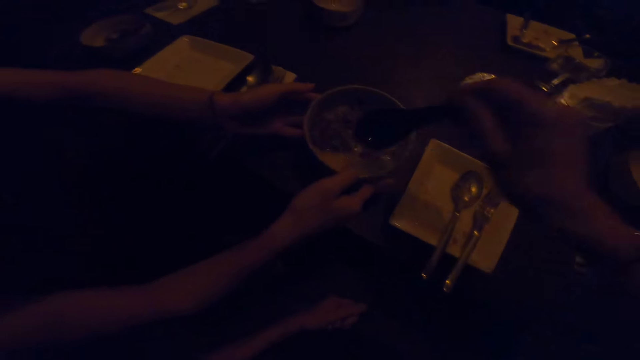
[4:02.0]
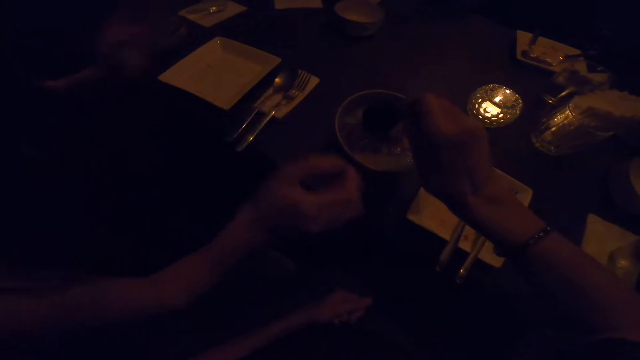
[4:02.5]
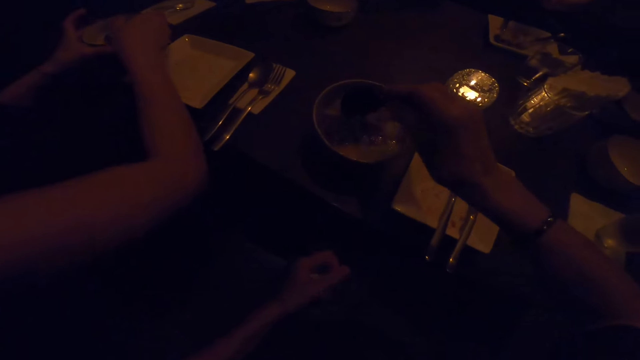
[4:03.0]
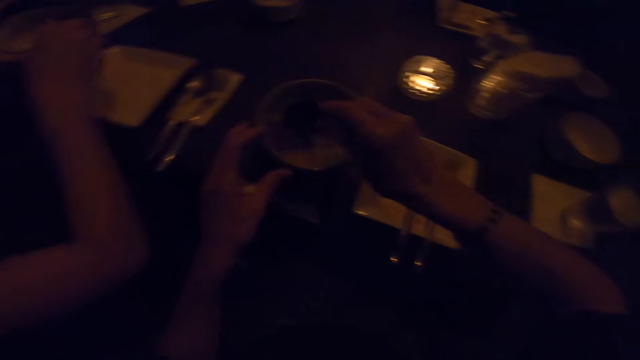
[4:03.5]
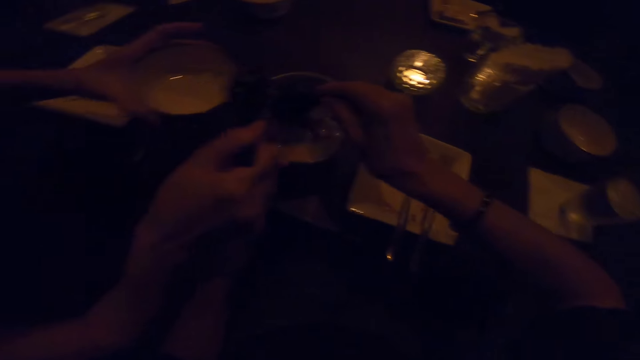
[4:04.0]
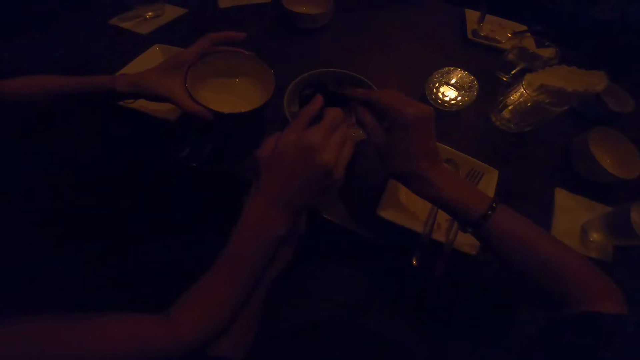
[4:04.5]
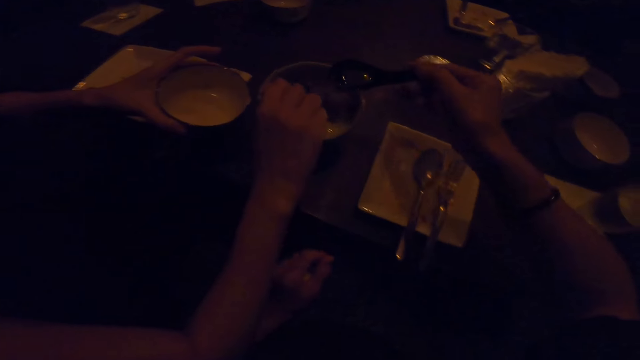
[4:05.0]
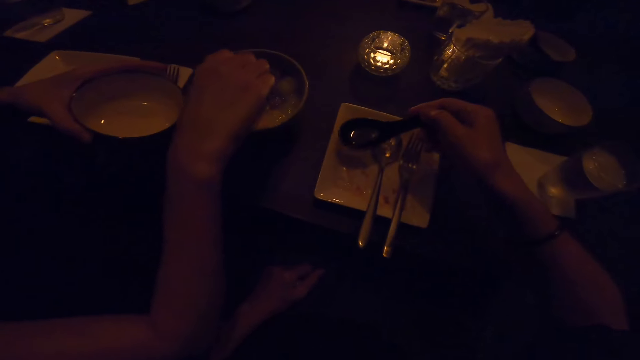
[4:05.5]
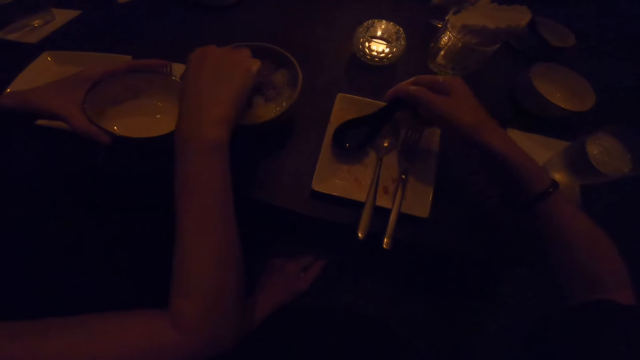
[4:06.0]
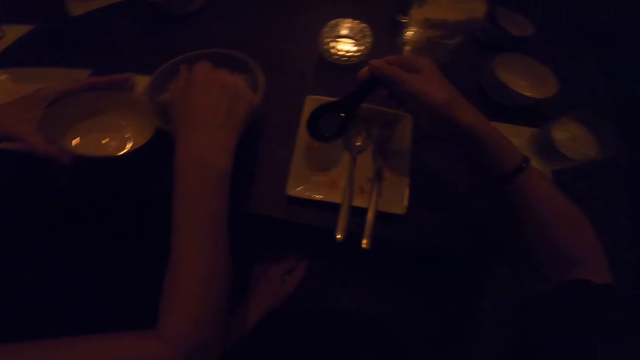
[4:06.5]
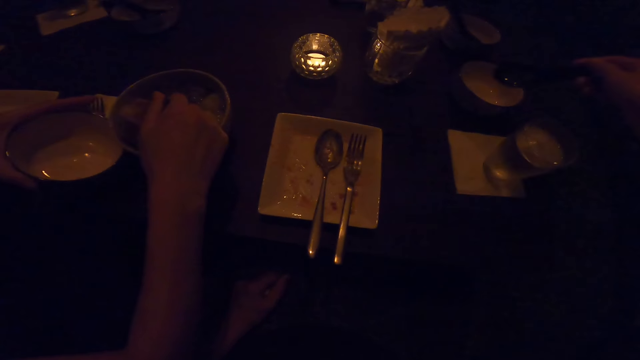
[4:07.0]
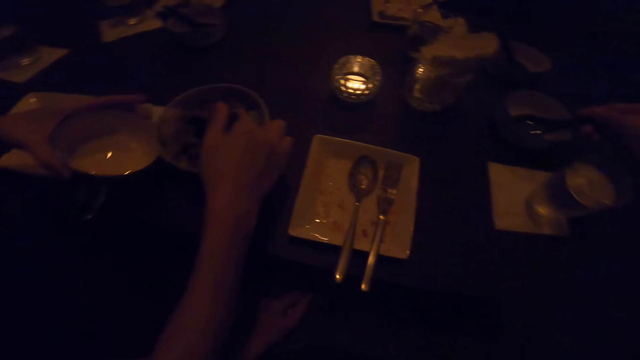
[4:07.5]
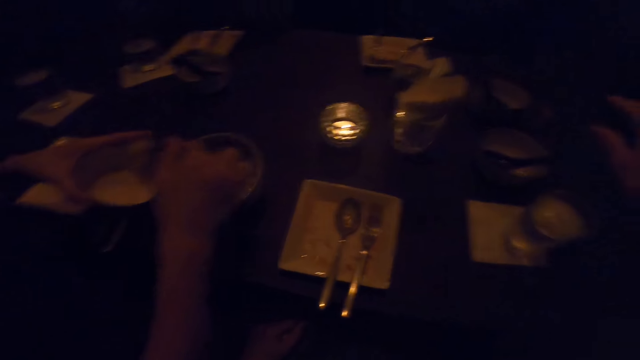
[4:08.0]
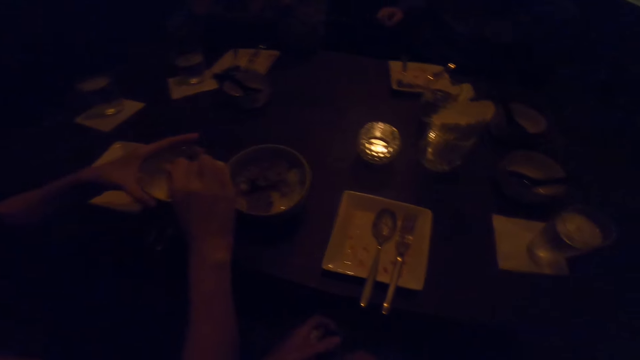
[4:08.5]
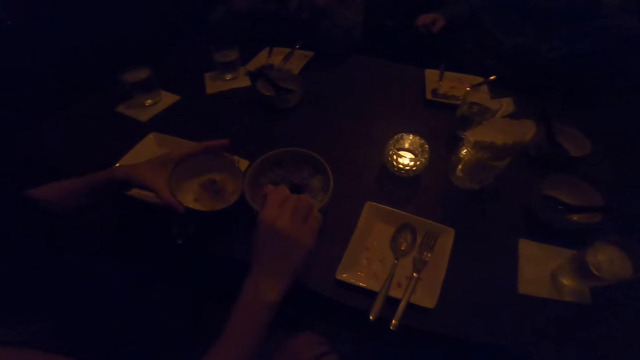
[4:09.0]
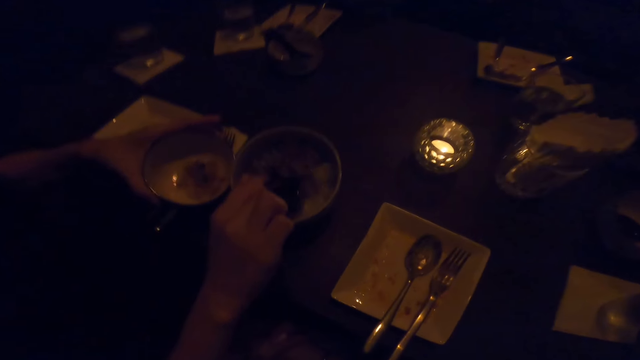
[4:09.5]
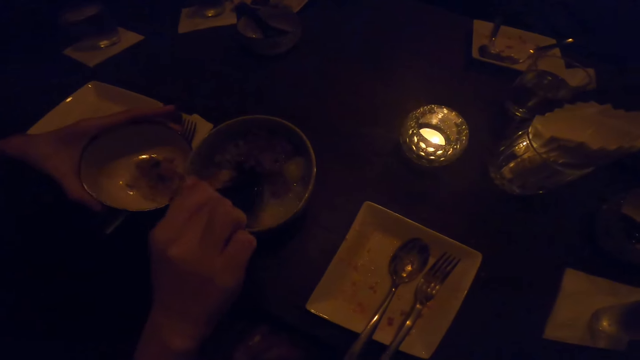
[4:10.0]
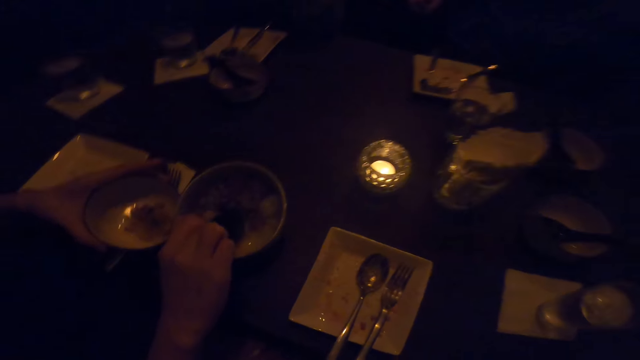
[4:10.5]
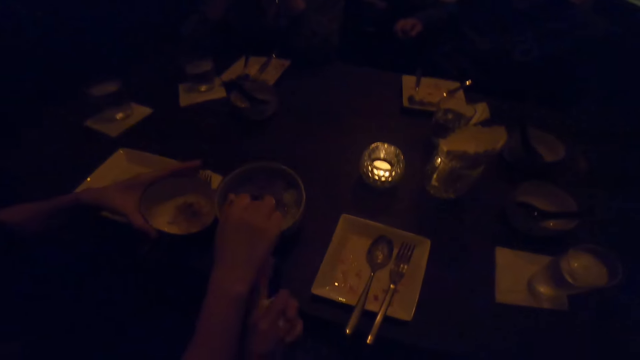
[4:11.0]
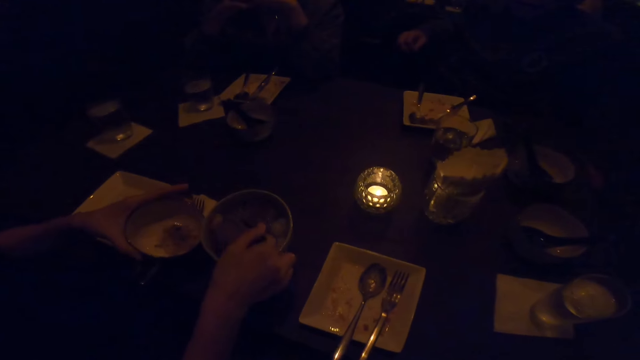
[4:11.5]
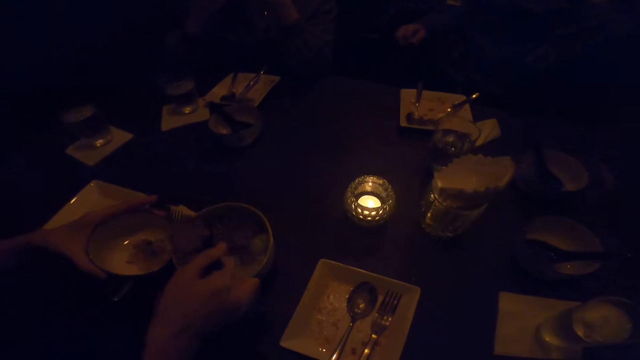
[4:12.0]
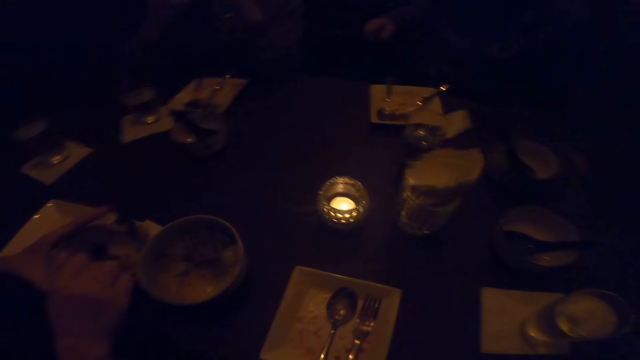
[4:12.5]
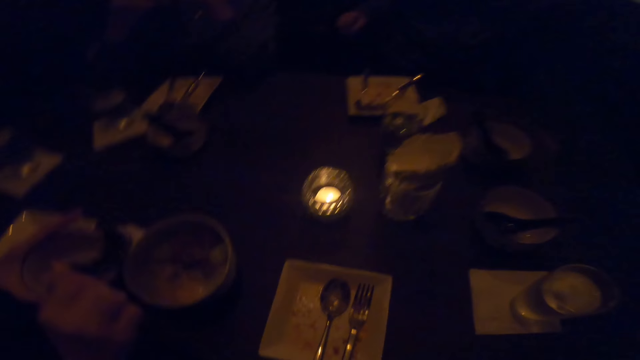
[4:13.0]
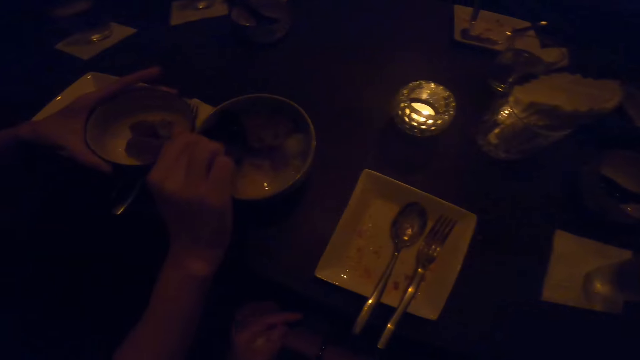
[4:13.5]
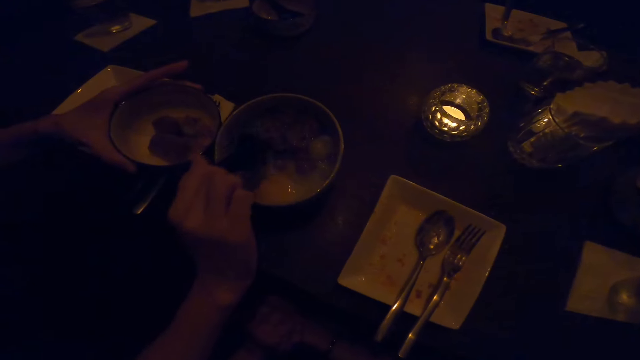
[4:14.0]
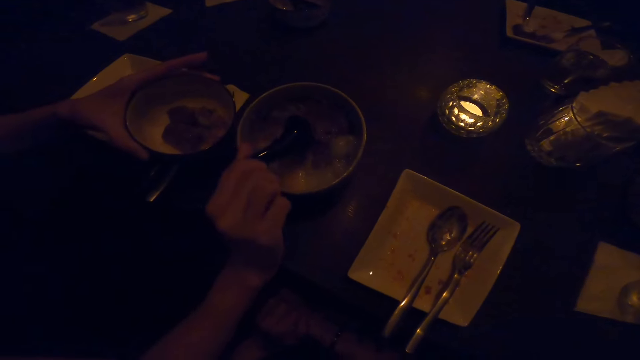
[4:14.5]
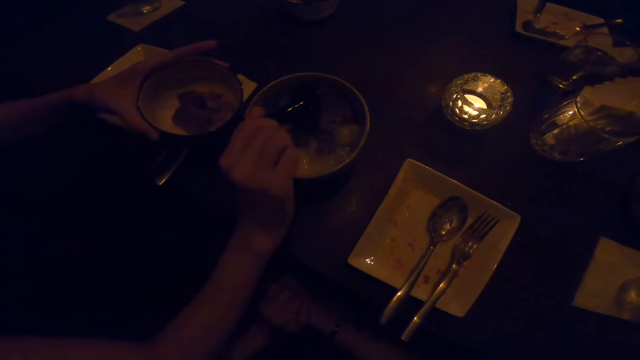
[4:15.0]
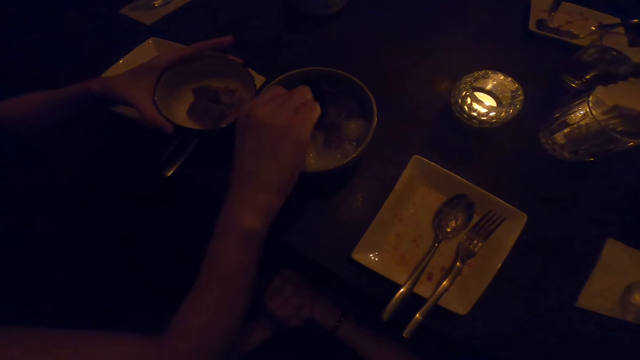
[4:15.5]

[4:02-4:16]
A man puts down the plate of food. The camera wearer picks up food from the bowl with a spoon in his right hand. He holds the bowl on the table with his left hand. The man drops food on the bowl on the table with his right hand. The man takes the food with the spoon. The camera wearer puts down the spoon. The man takes food from the bowl on the table with his right hand to a bowl in his left hand. He does this again. The man puts the food on the plate.

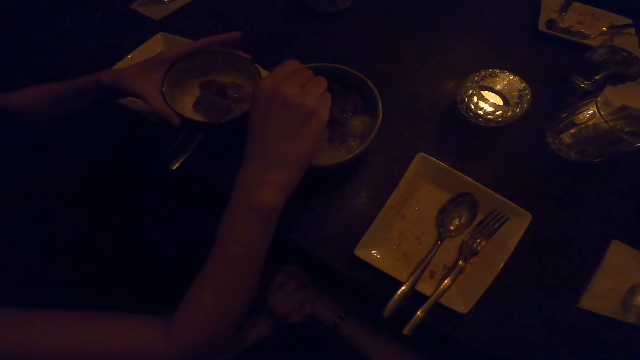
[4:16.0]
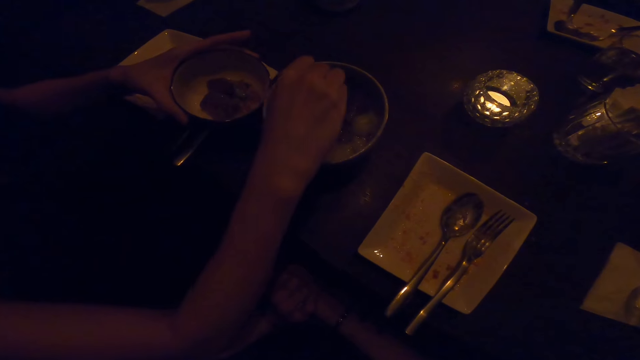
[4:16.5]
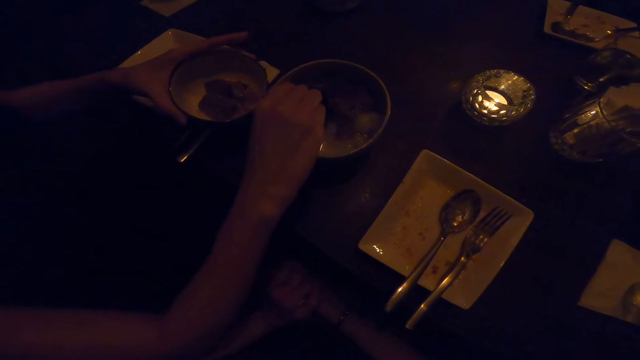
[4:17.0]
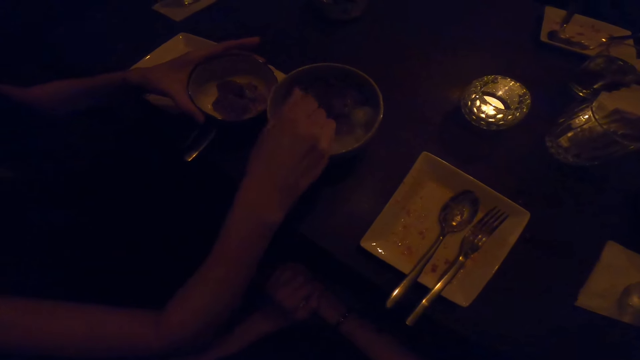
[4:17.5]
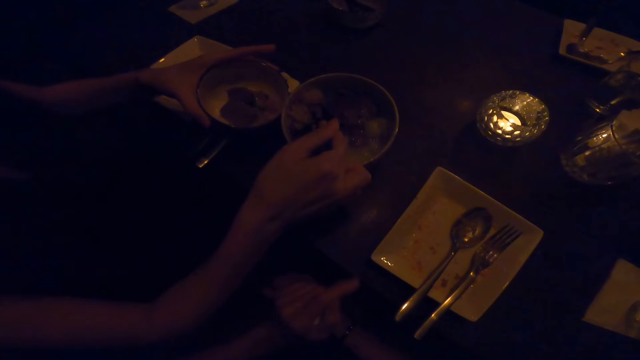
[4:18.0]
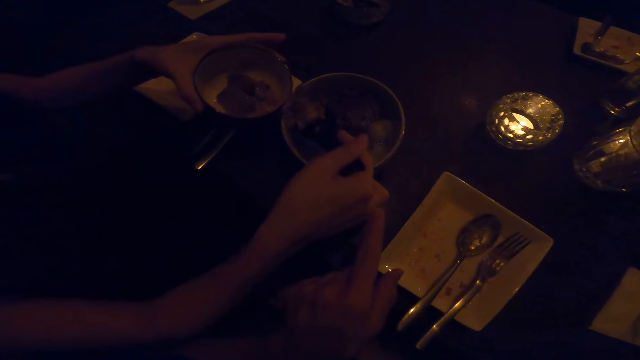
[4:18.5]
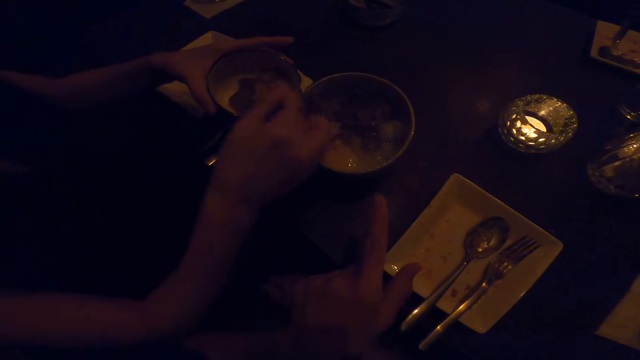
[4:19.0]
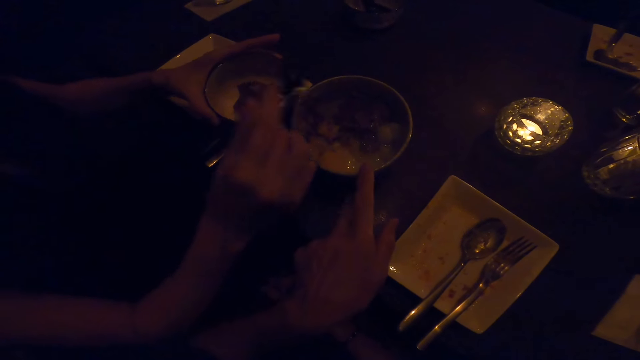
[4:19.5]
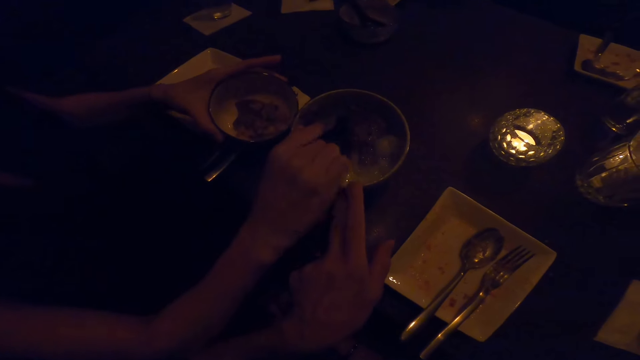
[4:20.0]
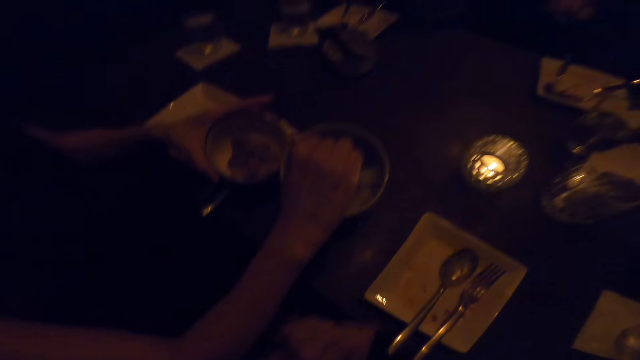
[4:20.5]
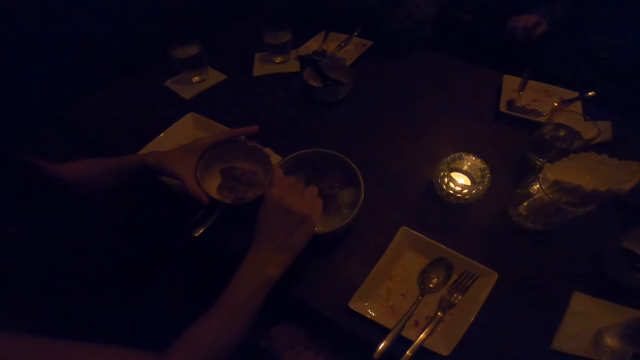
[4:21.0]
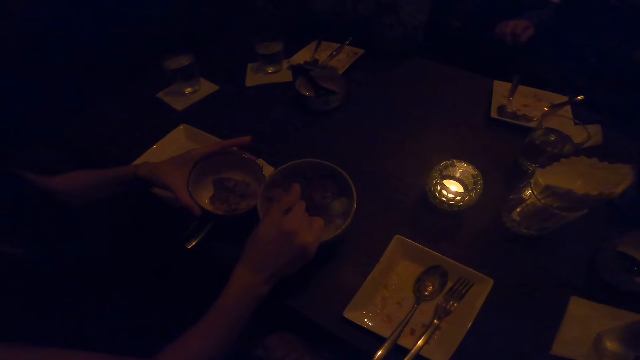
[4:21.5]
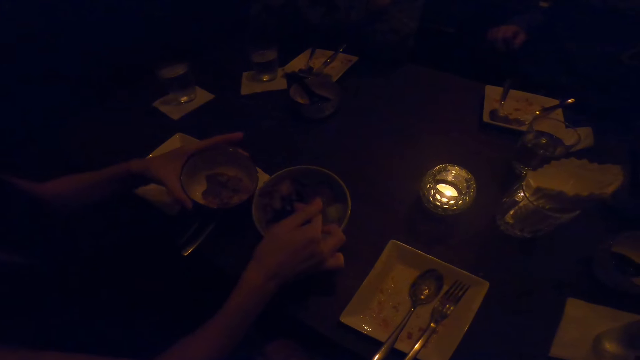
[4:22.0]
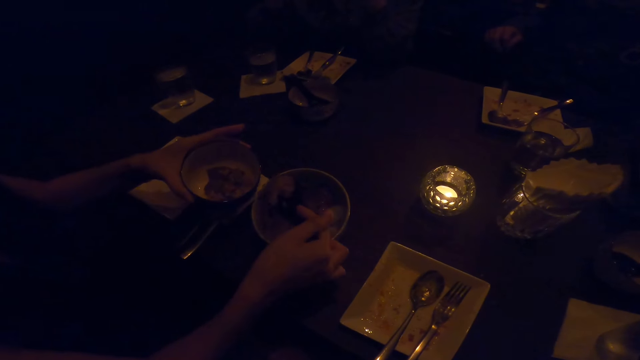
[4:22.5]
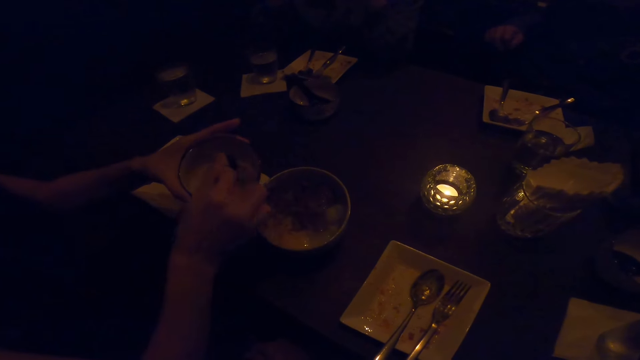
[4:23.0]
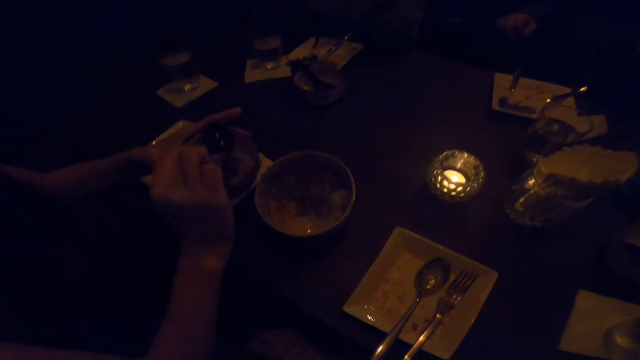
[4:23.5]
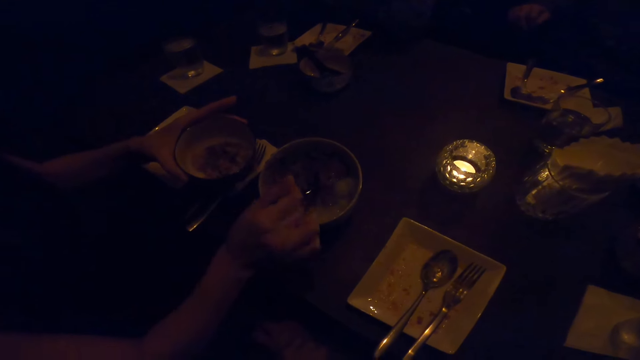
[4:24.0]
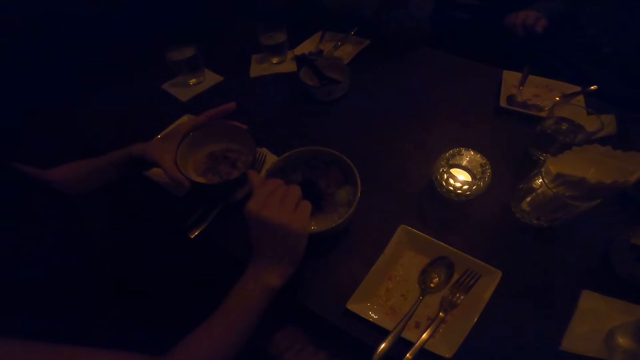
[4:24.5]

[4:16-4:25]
A man takes food with the spoon from the bowl on the table with his right hand to a bowl in his left hand. The camera wearer stretches his left hand forward and drops his left hand down. The man takes food from the bowl on the table with his right hand to the bowl in his left hand. The man puts the food on the plate.
